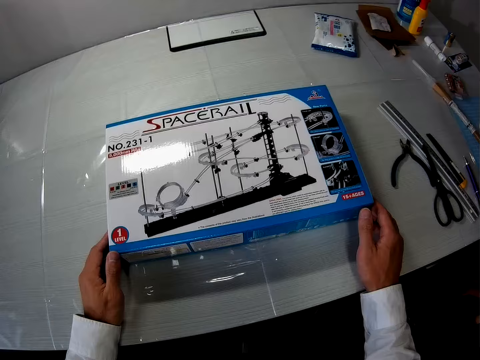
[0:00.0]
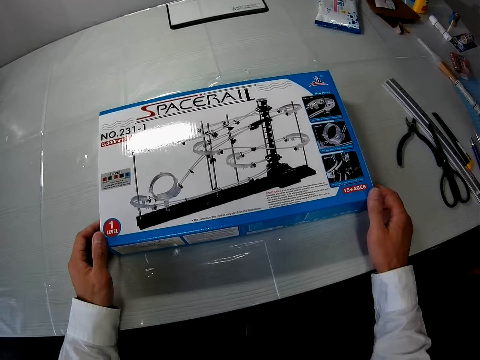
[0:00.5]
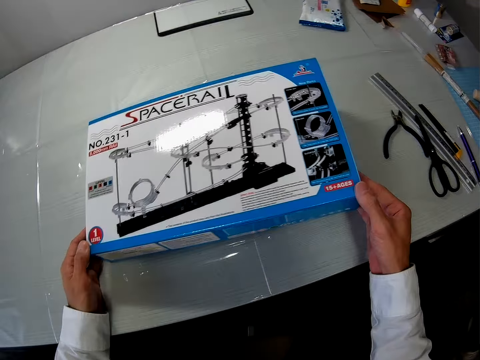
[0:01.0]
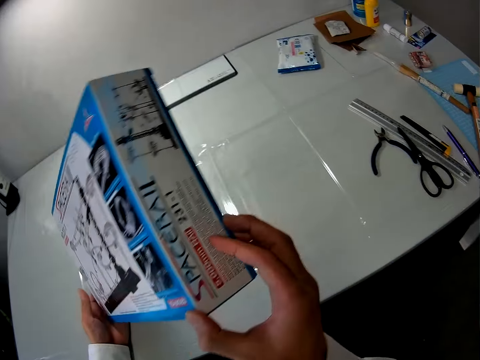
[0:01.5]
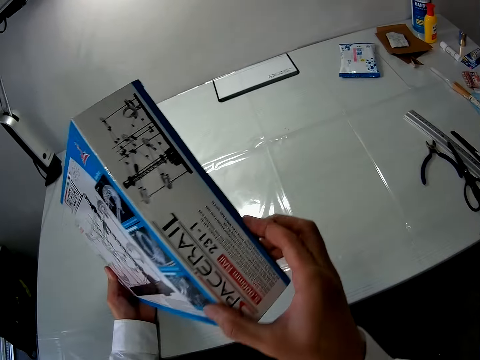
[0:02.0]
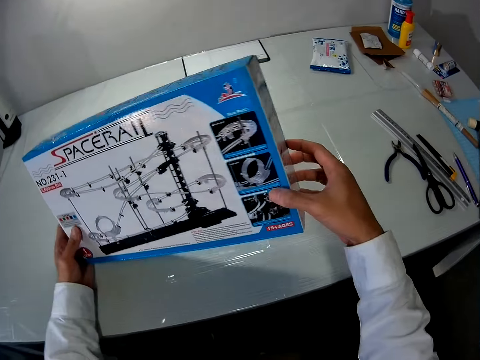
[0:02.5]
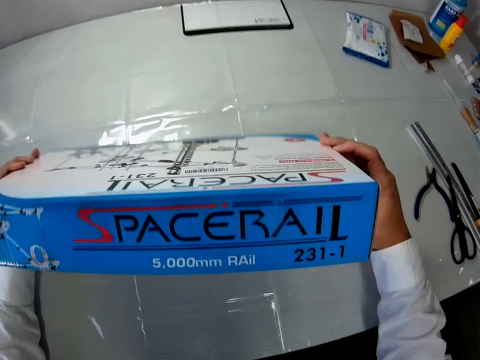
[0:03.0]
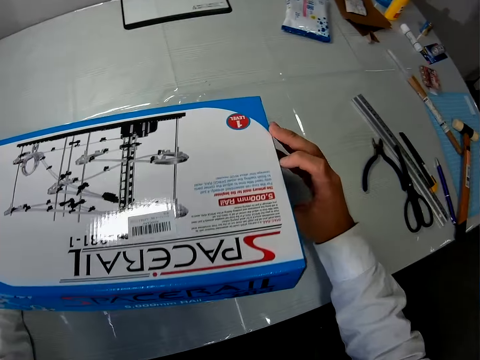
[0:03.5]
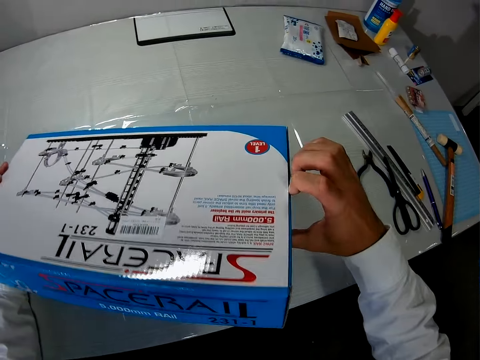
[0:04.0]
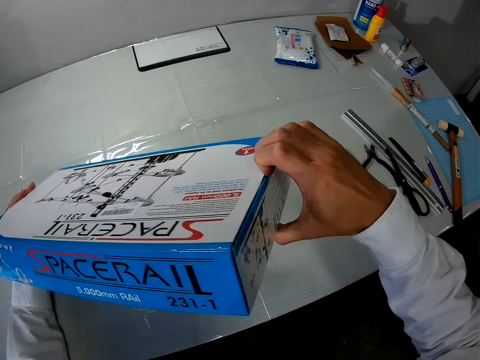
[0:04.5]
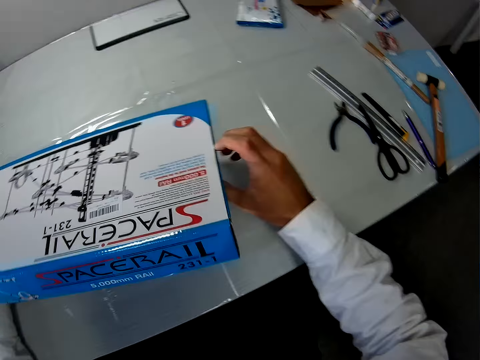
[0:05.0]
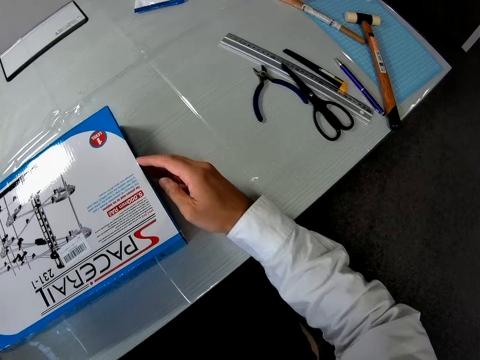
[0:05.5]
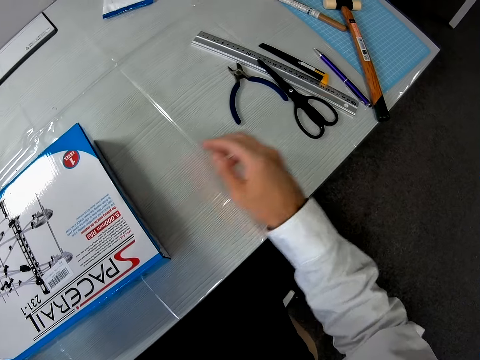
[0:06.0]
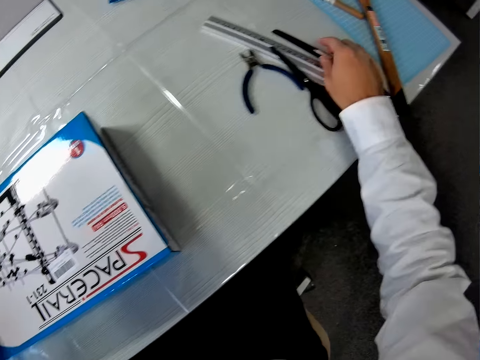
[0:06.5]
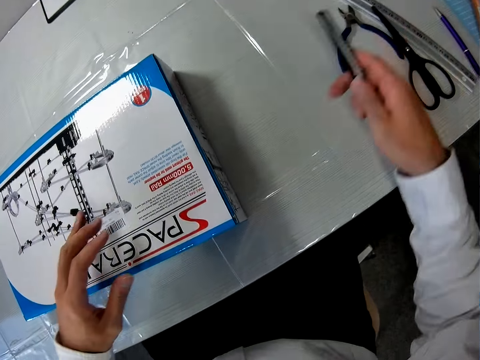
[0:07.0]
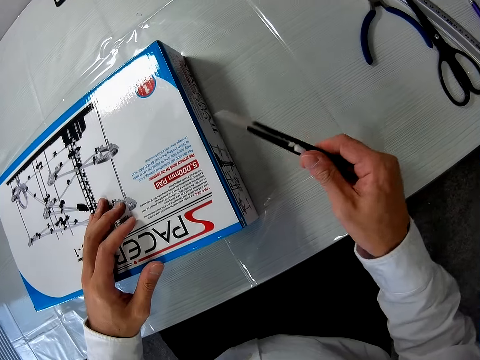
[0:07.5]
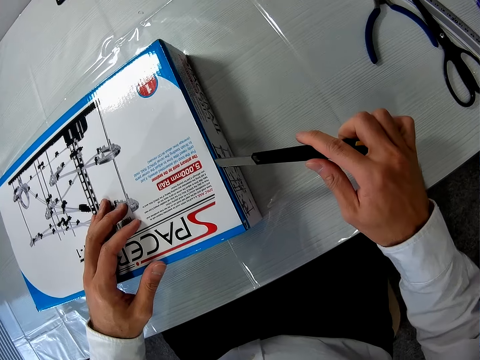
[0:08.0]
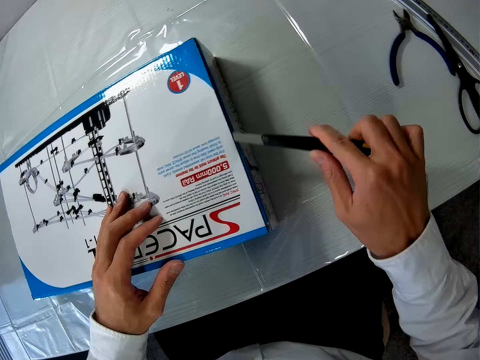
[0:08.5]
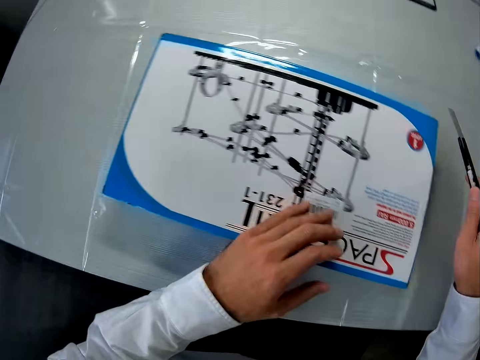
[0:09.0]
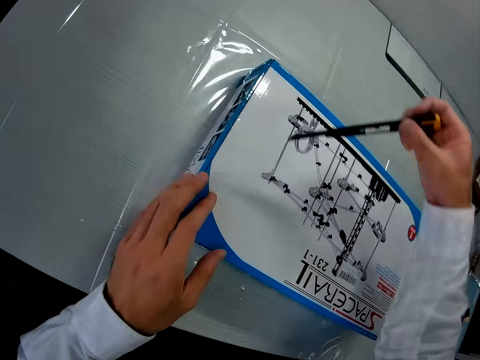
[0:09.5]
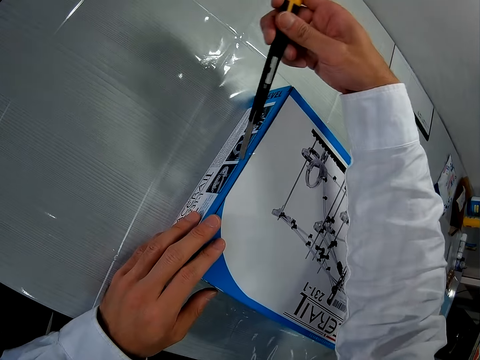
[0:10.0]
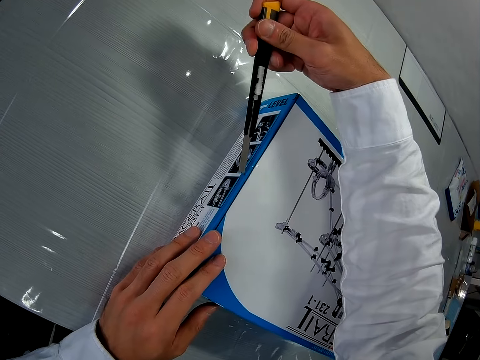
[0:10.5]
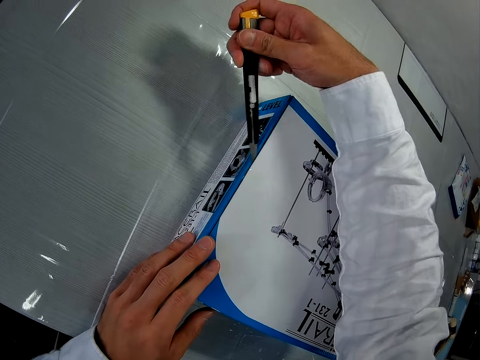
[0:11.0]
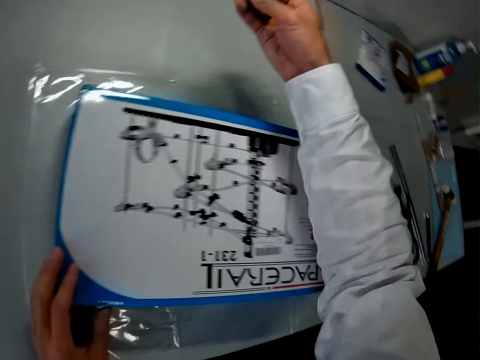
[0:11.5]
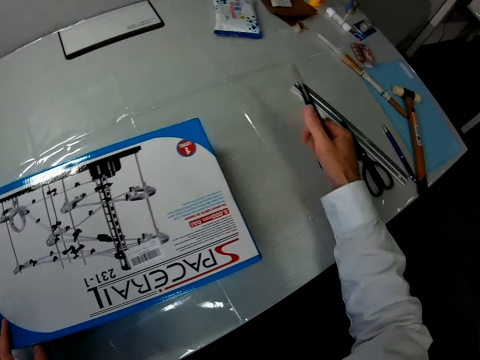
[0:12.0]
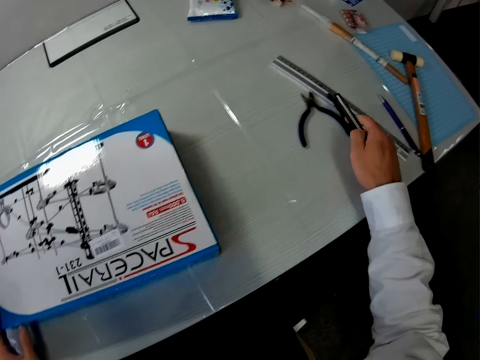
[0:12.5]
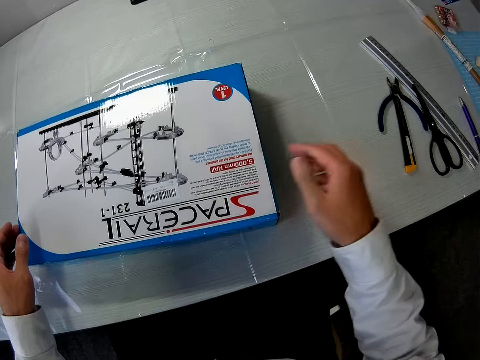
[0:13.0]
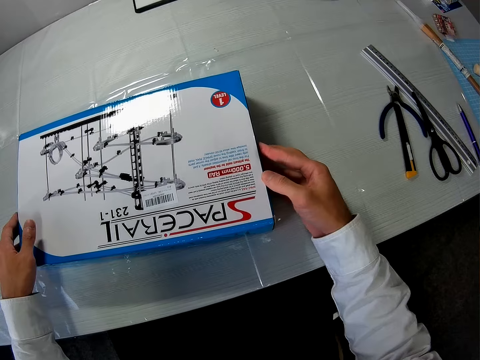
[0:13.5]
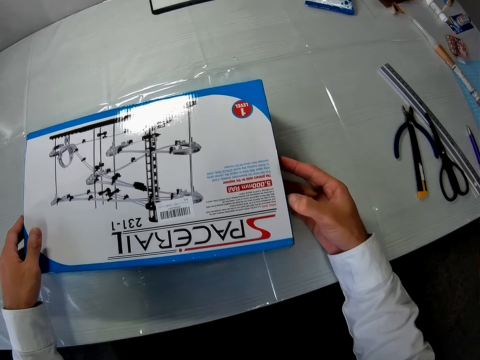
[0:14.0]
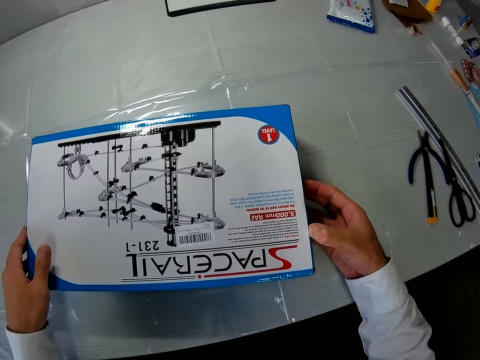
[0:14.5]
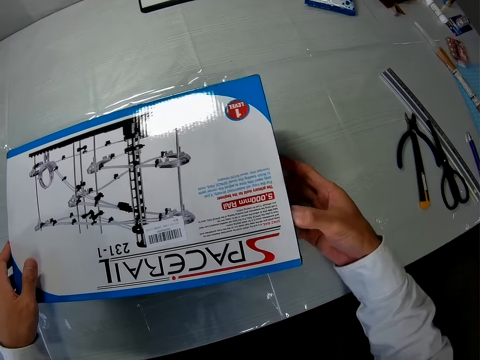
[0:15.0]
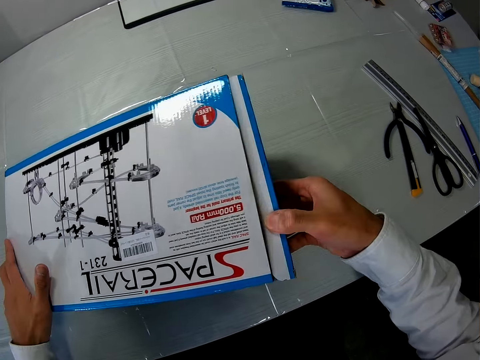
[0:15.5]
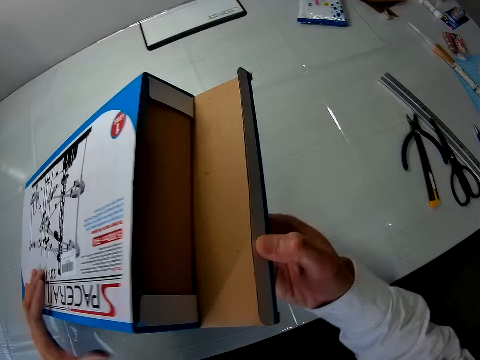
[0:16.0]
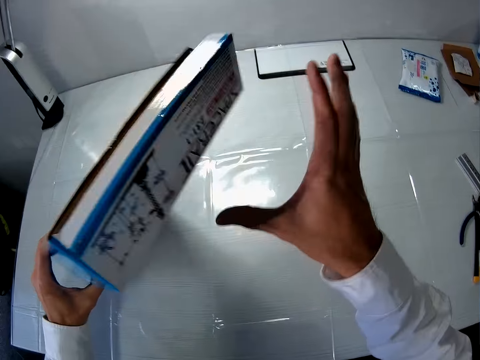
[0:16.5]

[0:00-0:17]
The camera wearer holds a spacerail carton or box. They pick up the box from the table. They turn the box sideways. They look at the spacerail carton. They turn the box to the back. They pull the opening of the box. They place the spacerail carton on the table. They pick a paper cutter knife from the table. They push out the blade of the paper cutter knife. They open the spacerail carton. They run the blade across the opening. They run the blade across the second opening. They drop the paper cutter knife on the table. They open the box.

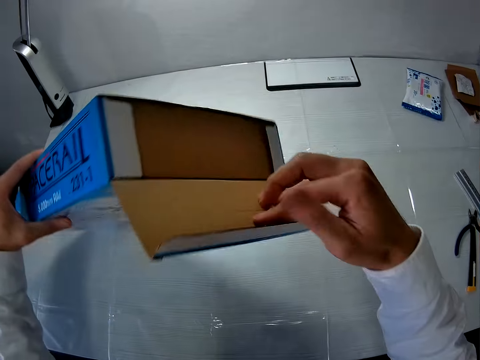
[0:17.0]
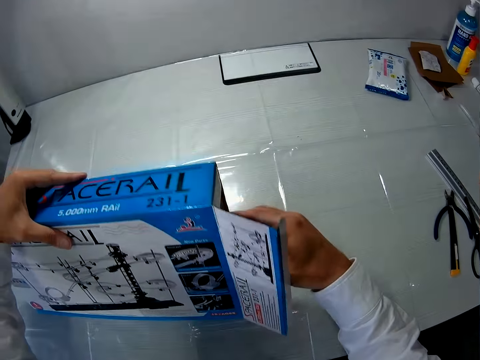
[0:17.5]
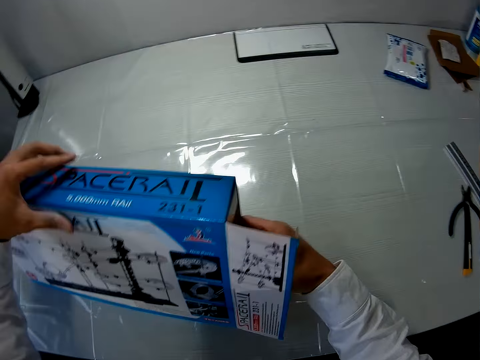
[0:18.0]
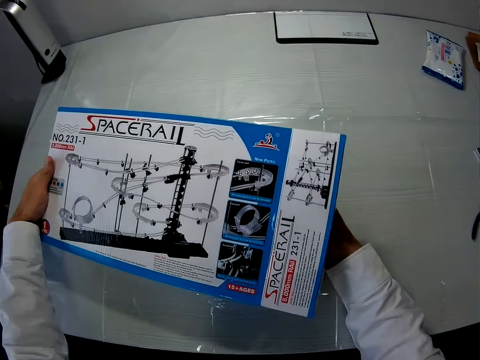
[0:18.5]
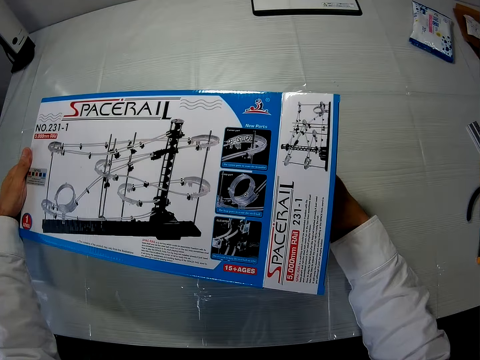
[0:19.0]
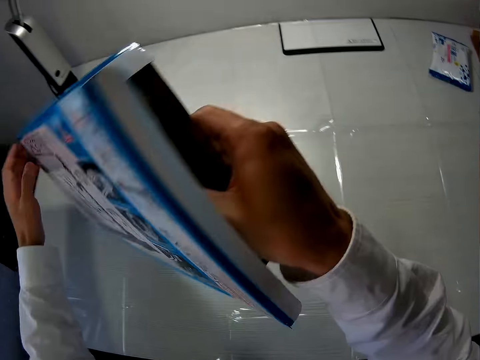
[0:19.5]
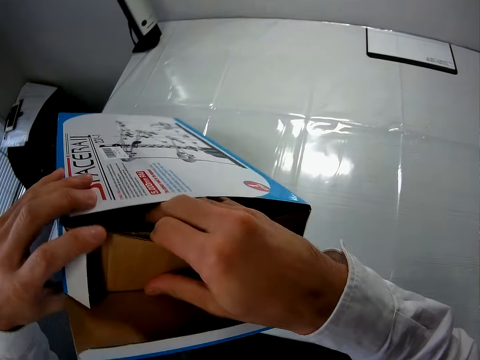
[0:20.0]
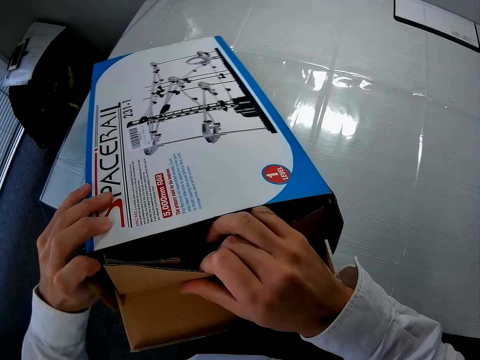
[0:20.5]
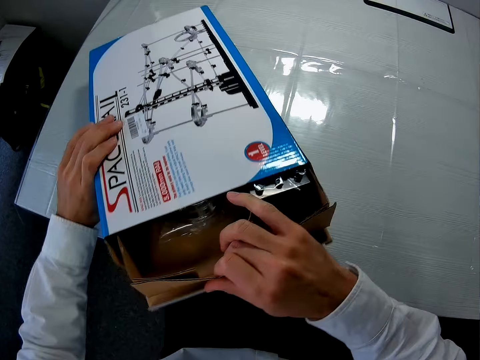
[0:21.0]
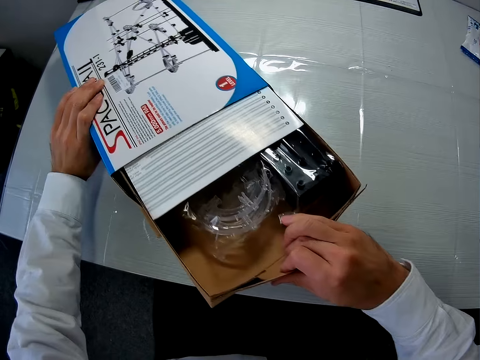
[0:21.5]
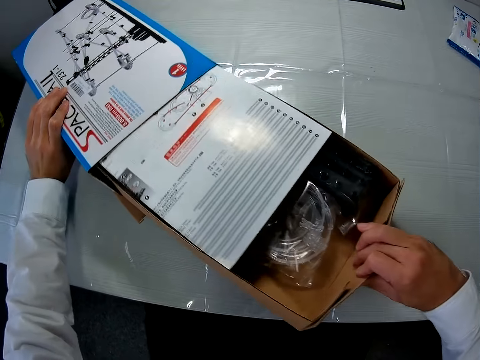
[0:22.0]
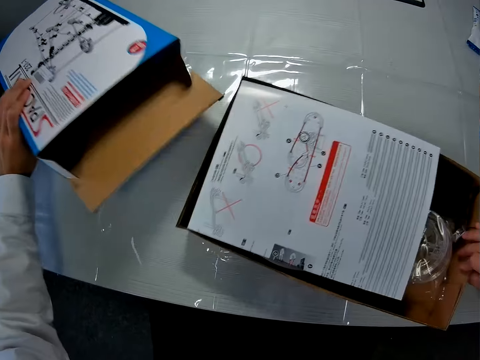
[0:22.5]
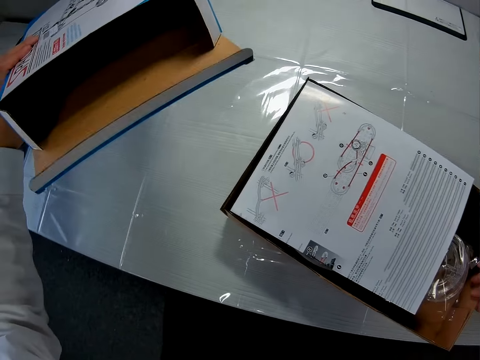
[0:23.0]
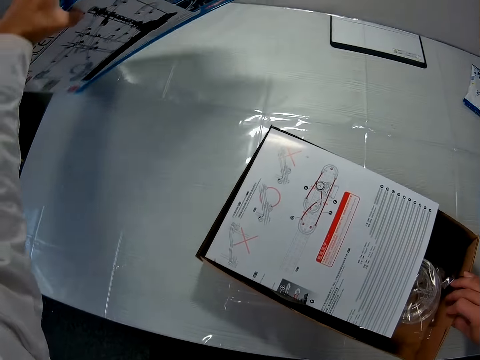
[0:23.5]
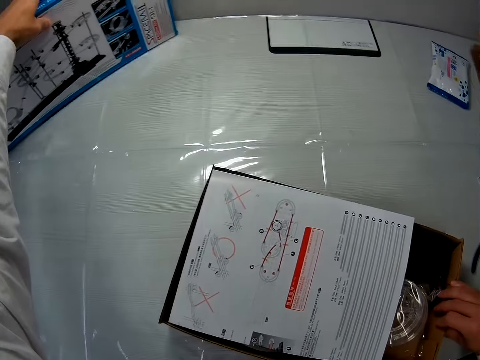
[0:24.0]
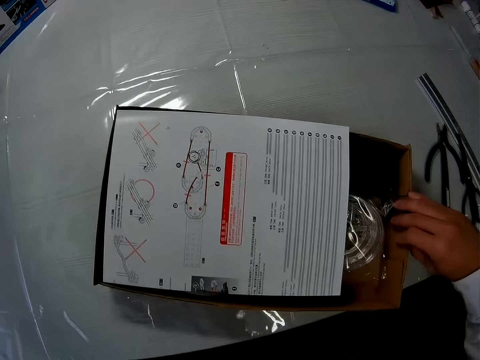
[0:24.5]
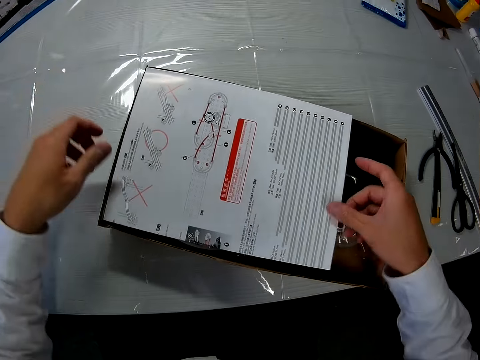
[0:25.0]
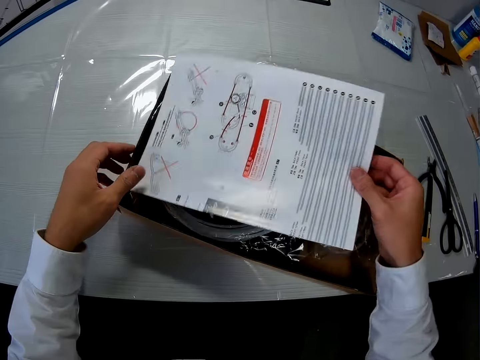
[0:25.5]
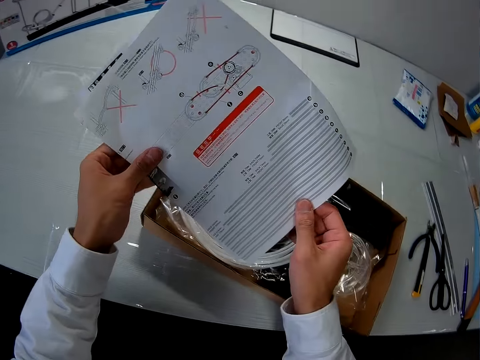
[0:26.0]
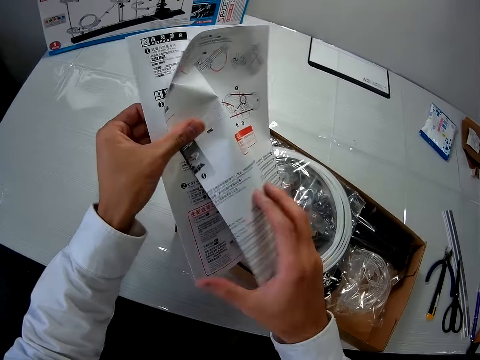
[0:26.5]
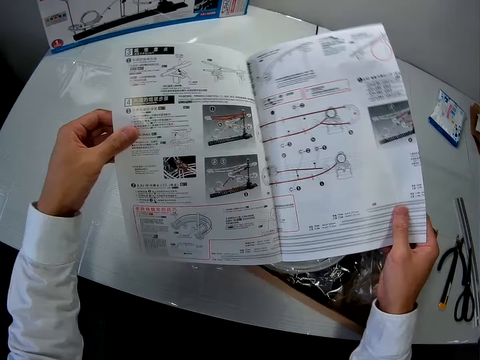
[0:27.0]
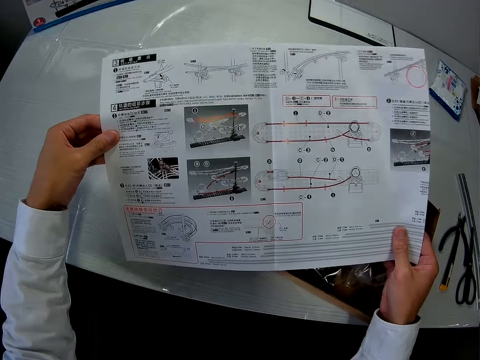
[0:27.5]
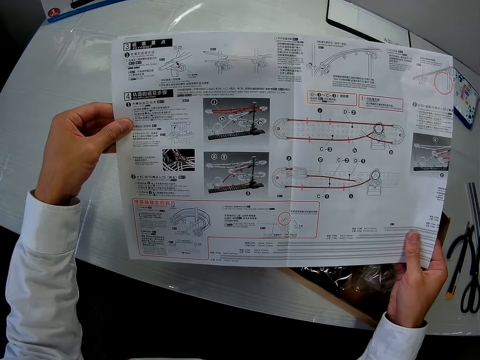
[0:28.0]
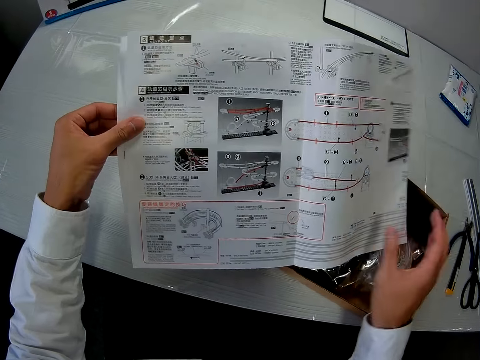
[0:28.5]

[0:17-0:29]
The camera wearer brings out the carton of the toy in the box. They pick a piece of carton from the big carton. They place the small carton on the table. They lift the bigger carton. They place the bigger carton on the table. They pick the manual or paper from the carton. They look at the paper. They open up the manual. They look at the piece of paper.
